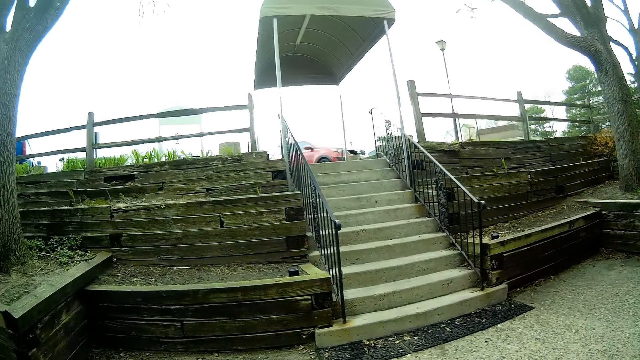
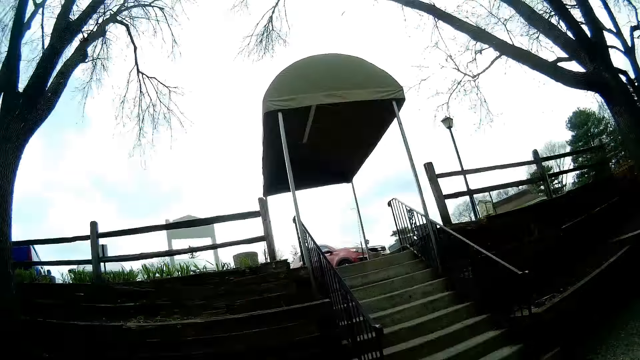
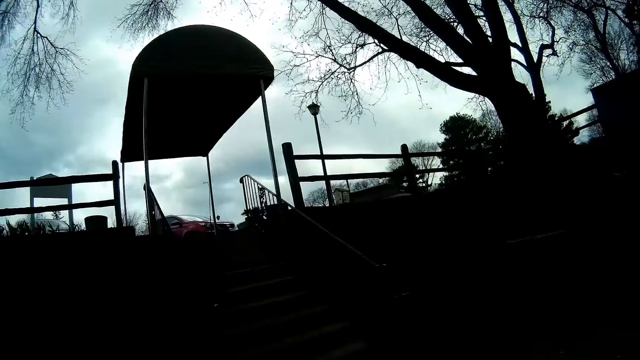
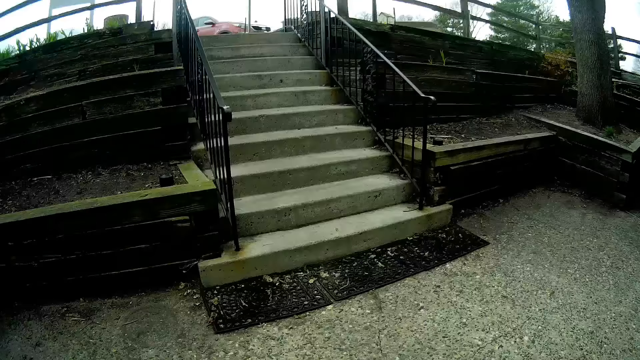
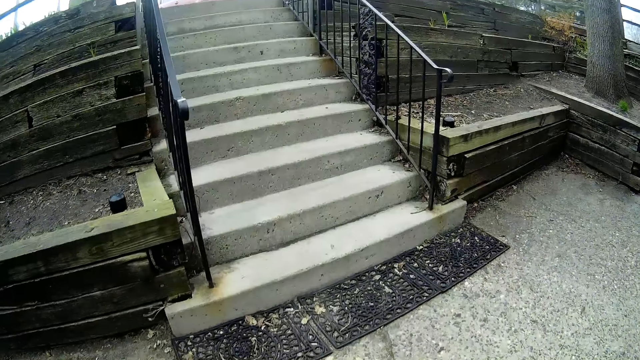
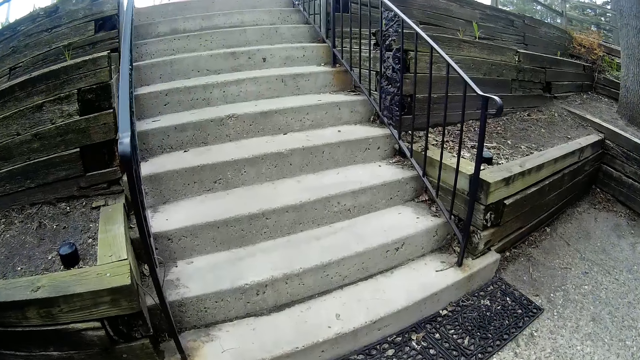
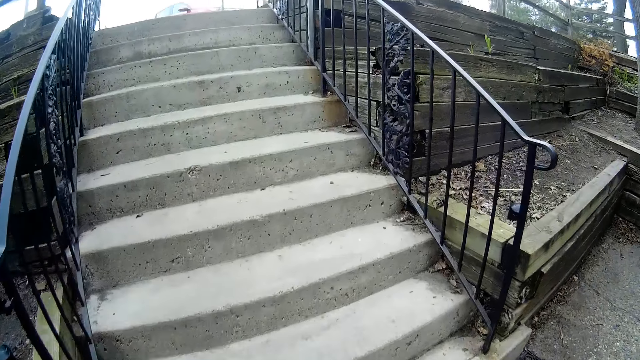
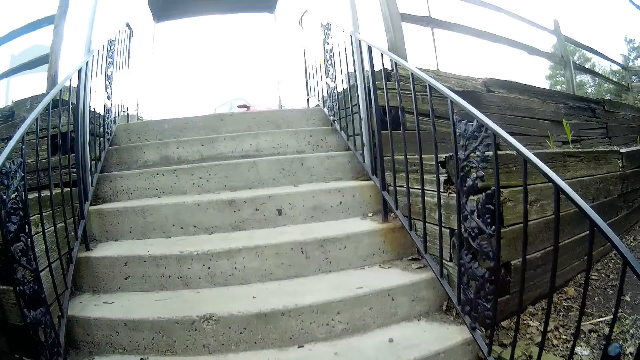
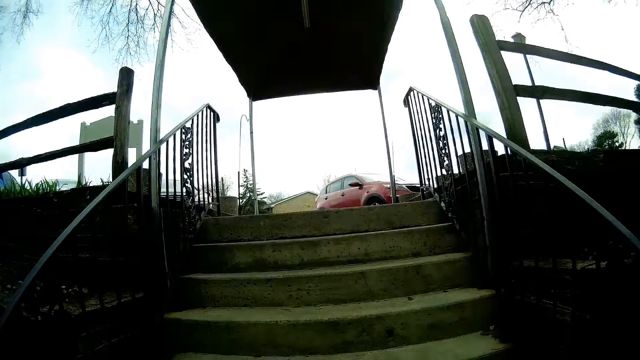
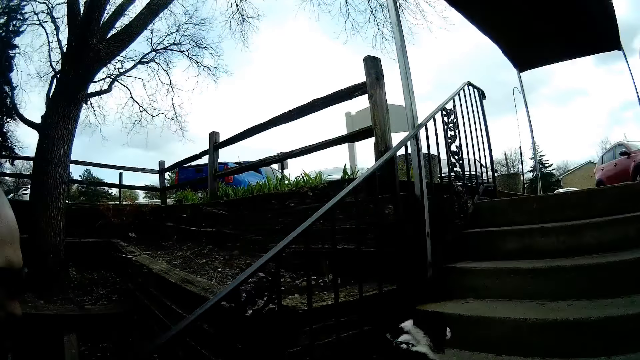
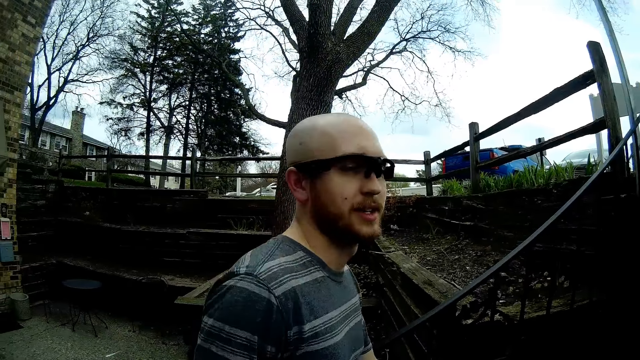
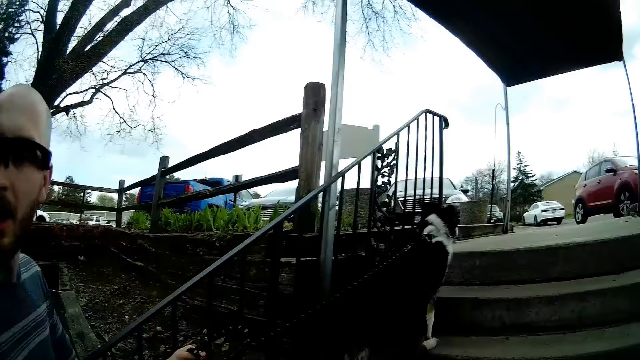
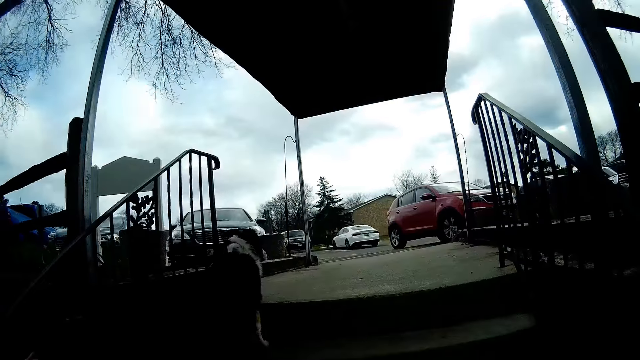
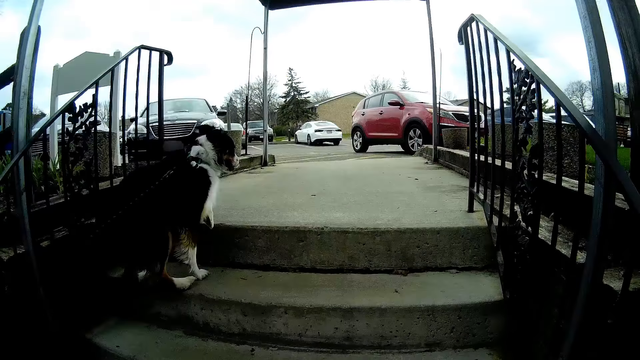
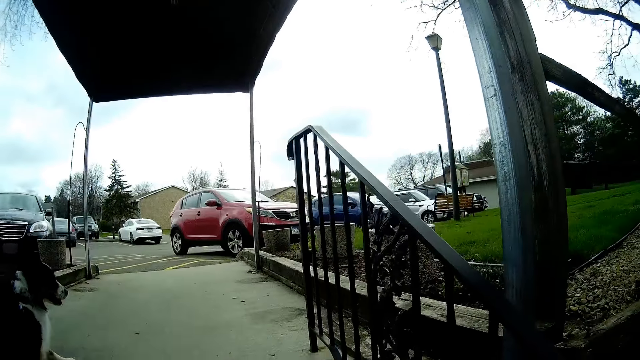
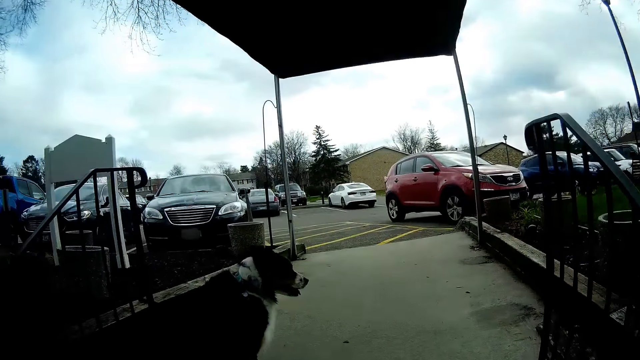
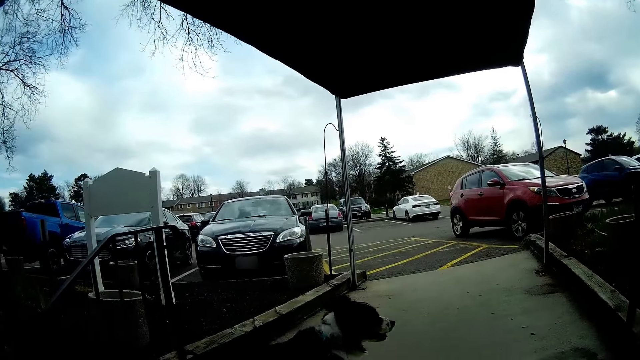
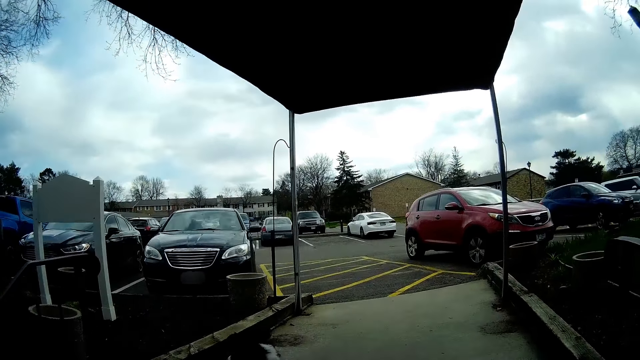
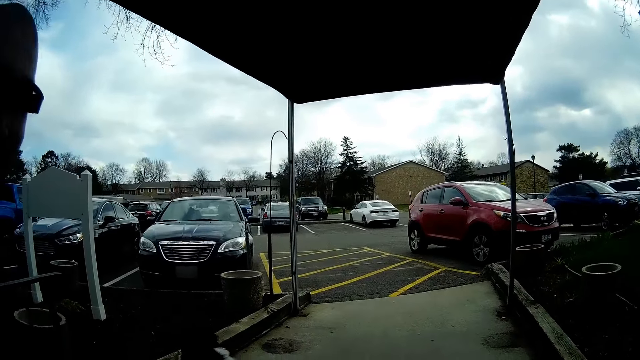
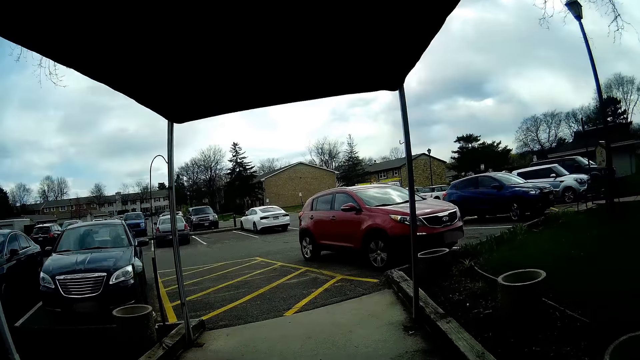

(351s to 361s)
The camera wearer walks around. A man walks around. The camera wearer walks up a staircase. A dog walks up the staircase. The man walks up the staircase. The camera wearer talks with the man.

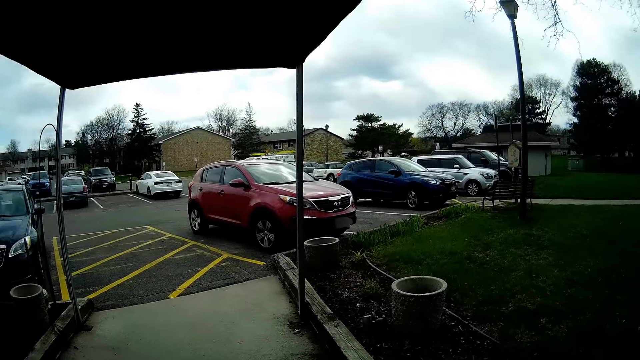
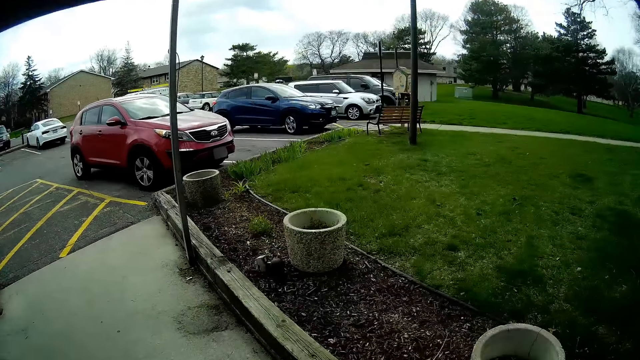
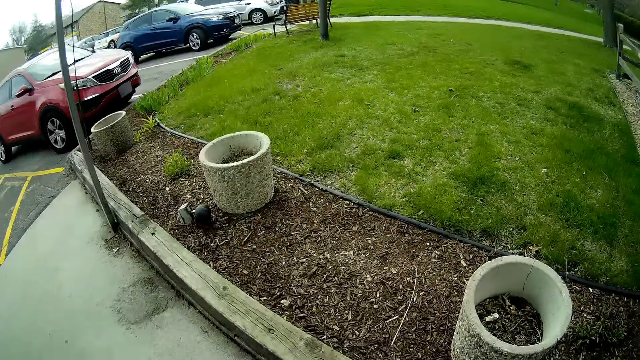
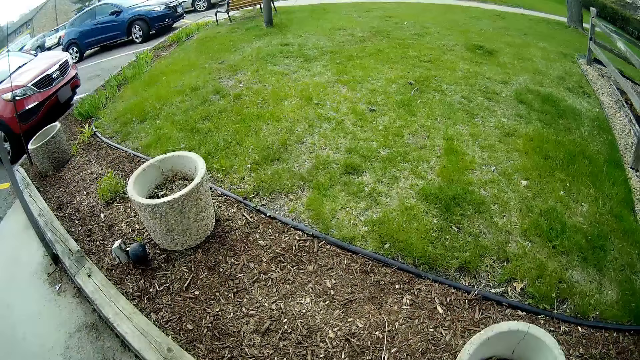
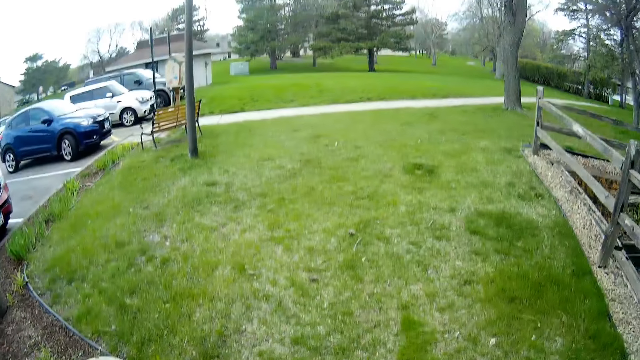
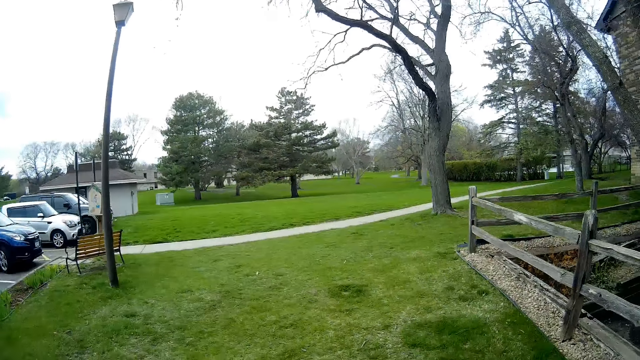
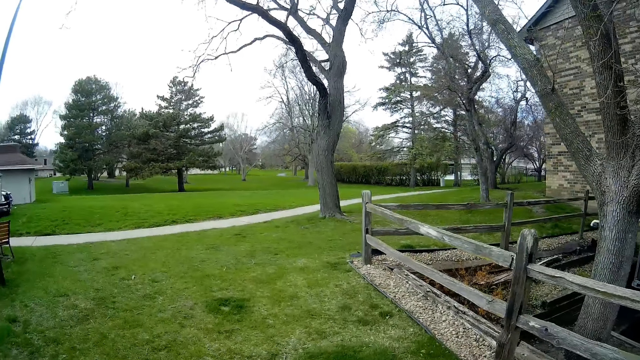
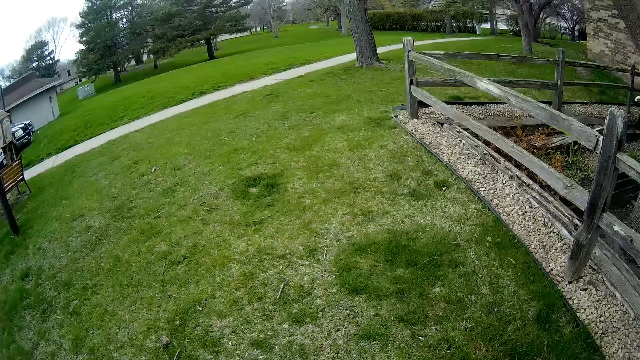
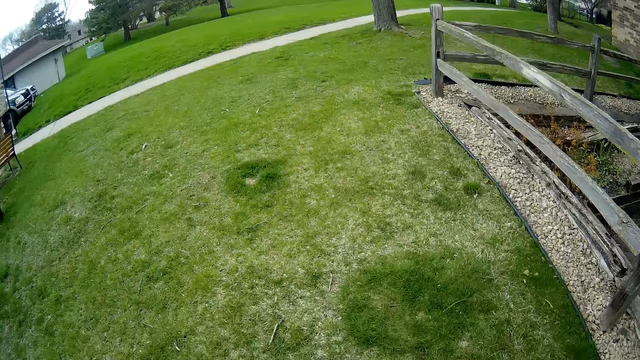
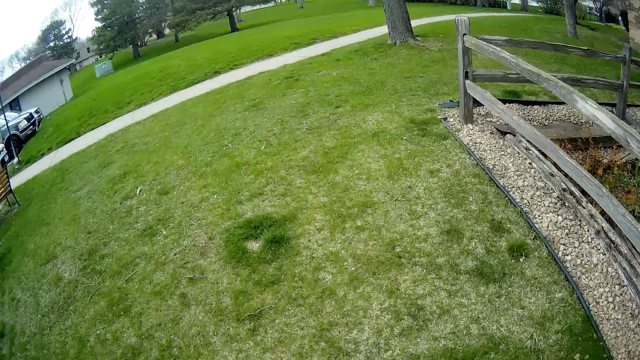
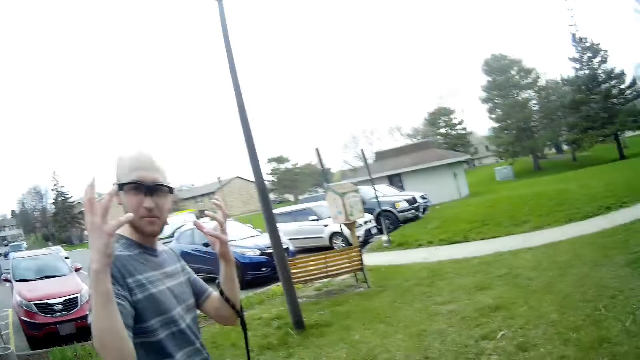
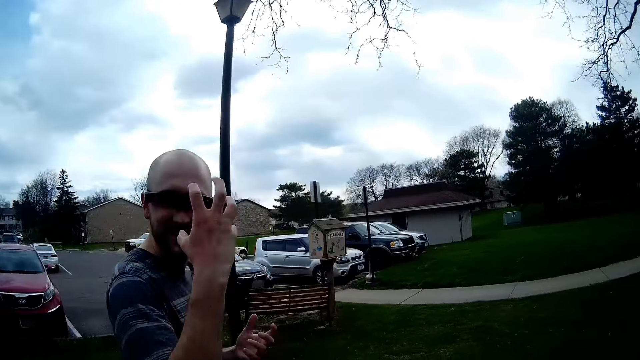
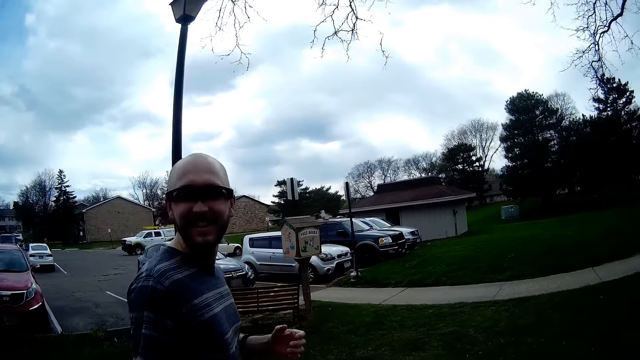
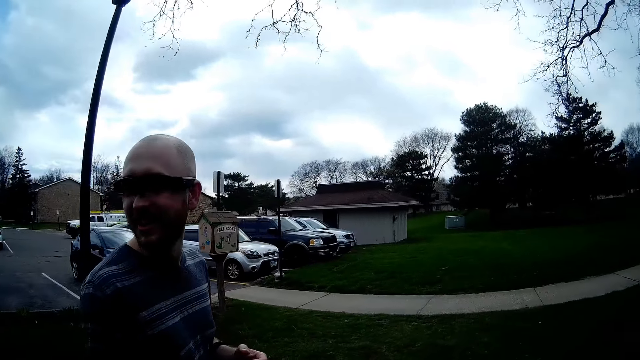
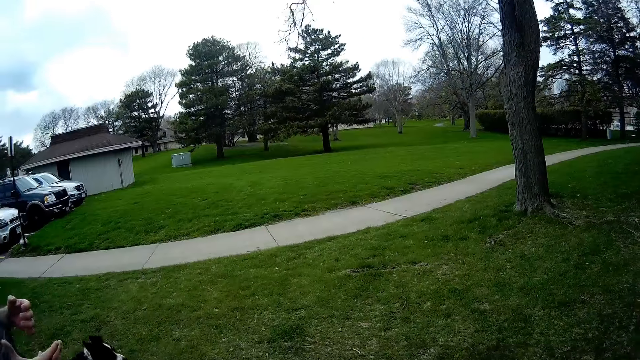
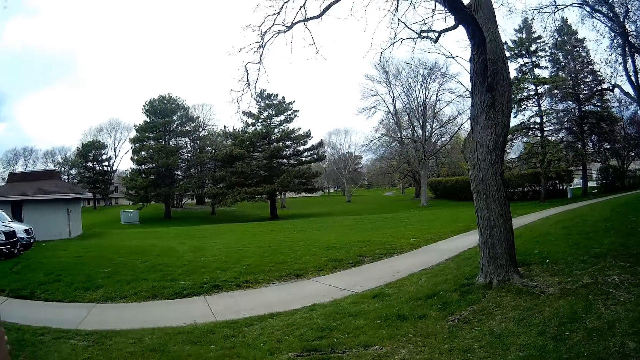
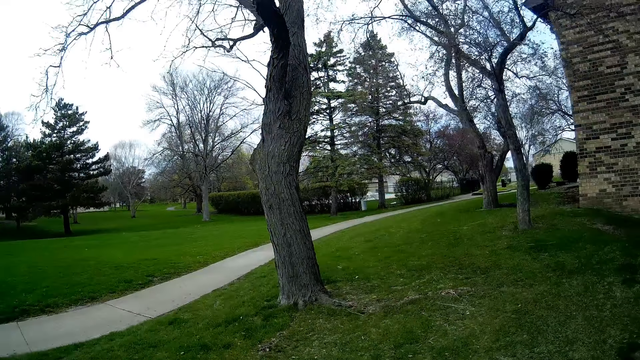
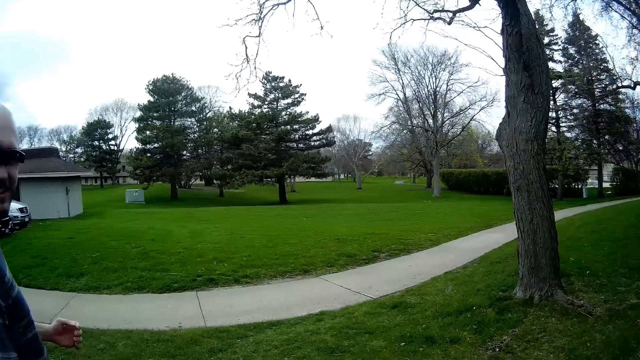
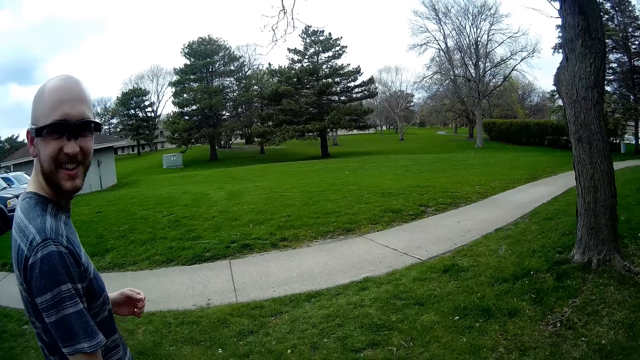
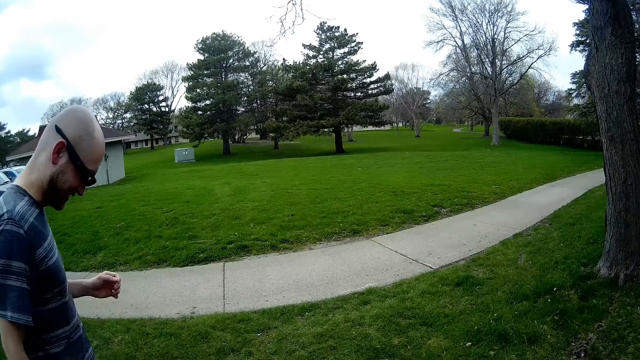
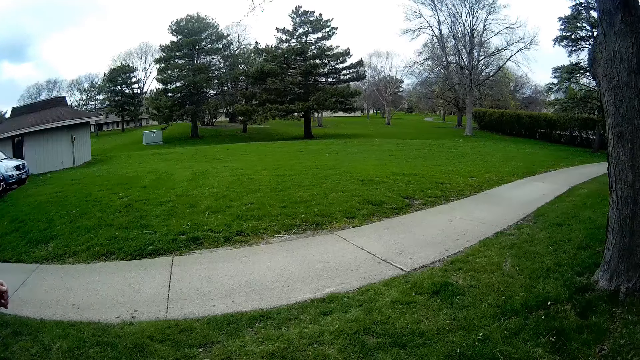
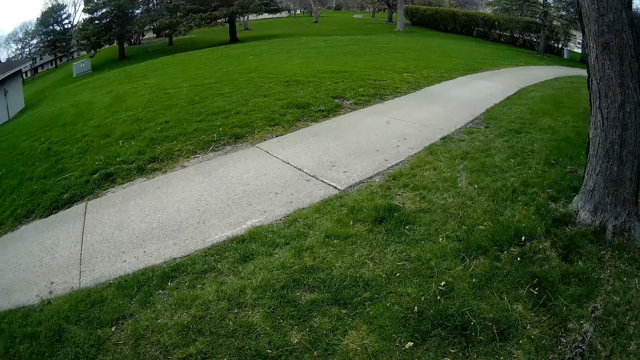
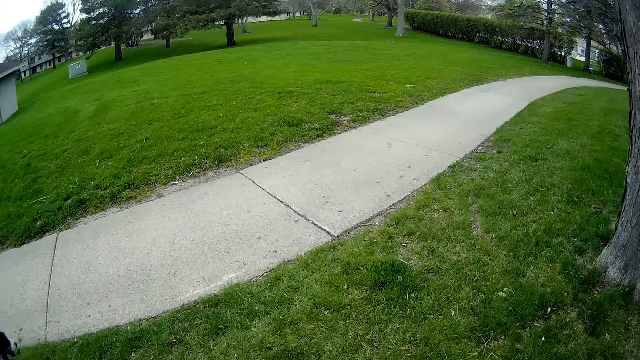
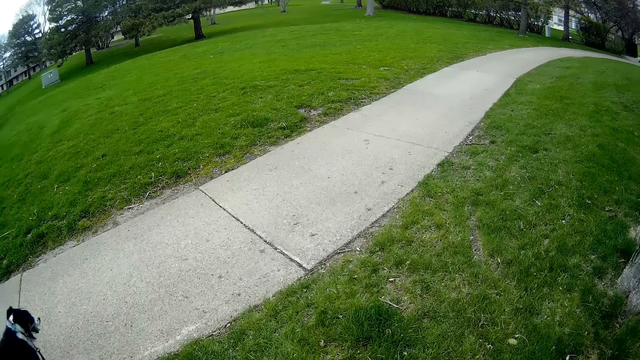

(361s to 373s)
The camera wearer walks across a lawn alongside a man.
